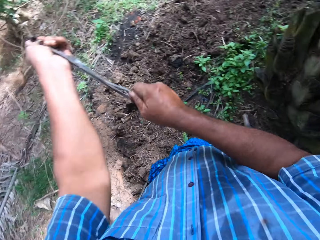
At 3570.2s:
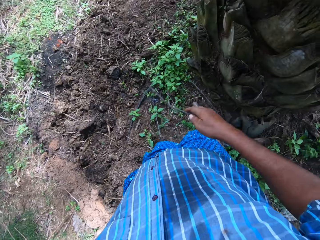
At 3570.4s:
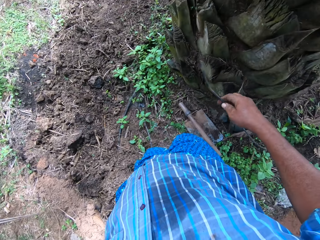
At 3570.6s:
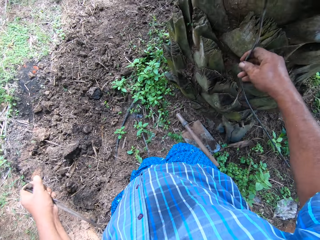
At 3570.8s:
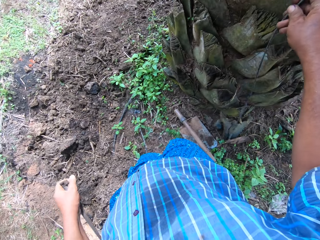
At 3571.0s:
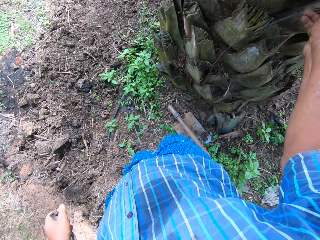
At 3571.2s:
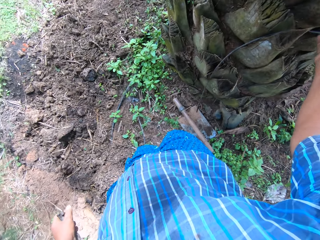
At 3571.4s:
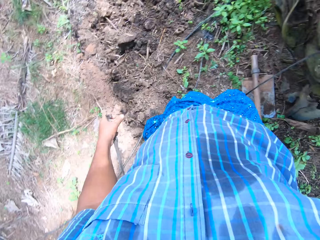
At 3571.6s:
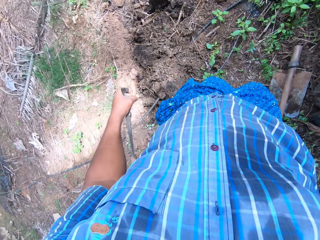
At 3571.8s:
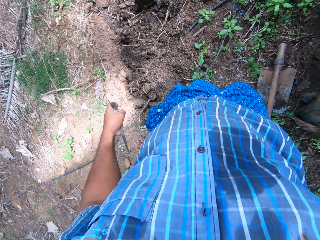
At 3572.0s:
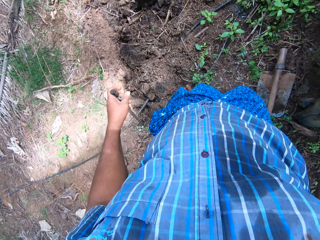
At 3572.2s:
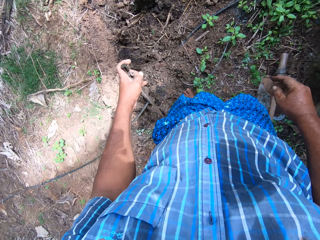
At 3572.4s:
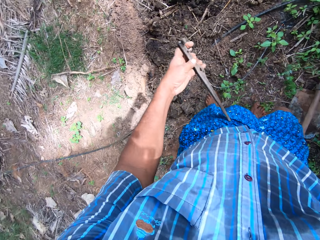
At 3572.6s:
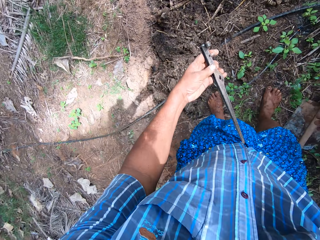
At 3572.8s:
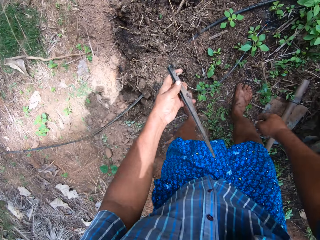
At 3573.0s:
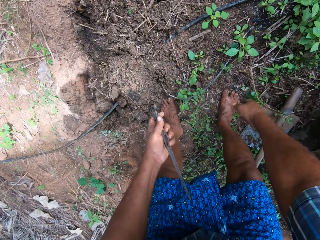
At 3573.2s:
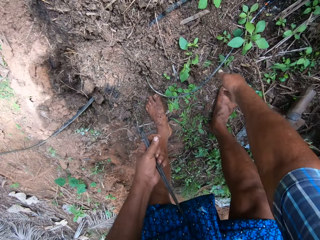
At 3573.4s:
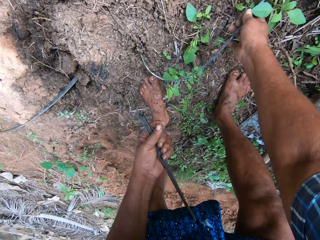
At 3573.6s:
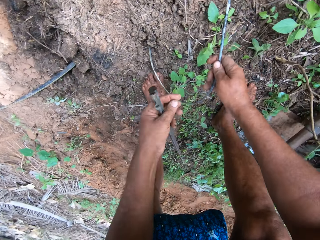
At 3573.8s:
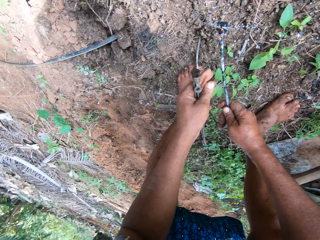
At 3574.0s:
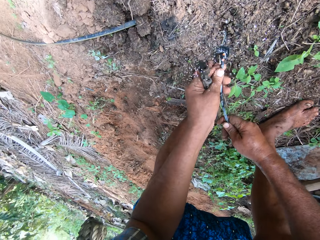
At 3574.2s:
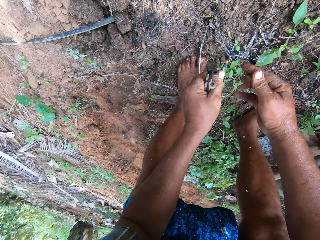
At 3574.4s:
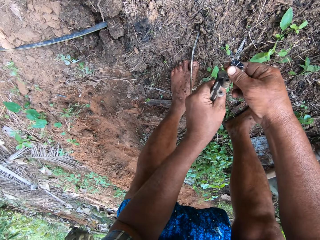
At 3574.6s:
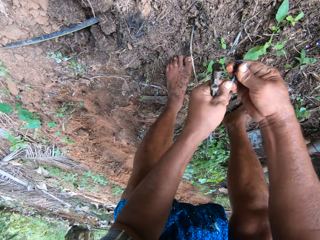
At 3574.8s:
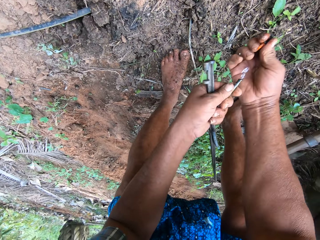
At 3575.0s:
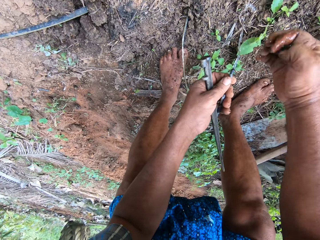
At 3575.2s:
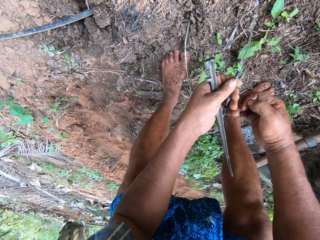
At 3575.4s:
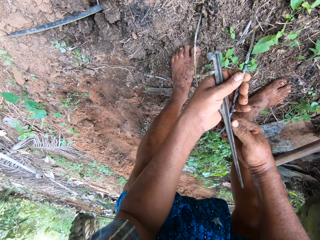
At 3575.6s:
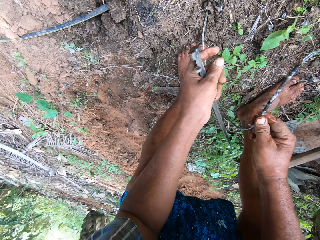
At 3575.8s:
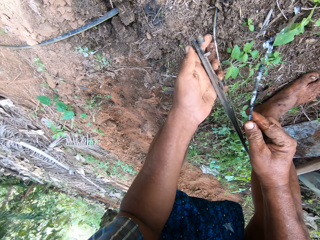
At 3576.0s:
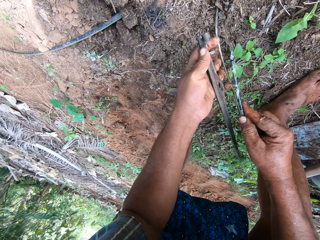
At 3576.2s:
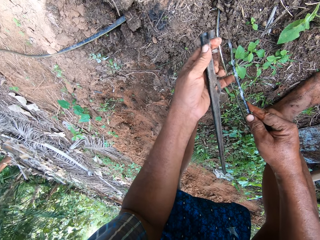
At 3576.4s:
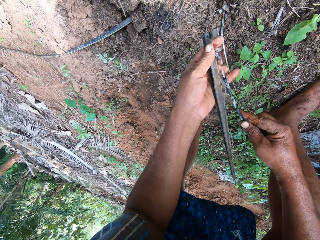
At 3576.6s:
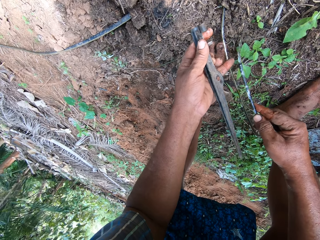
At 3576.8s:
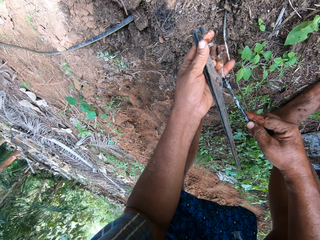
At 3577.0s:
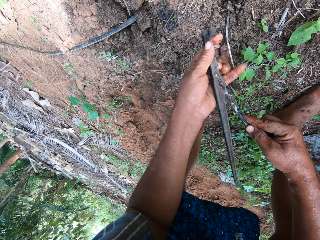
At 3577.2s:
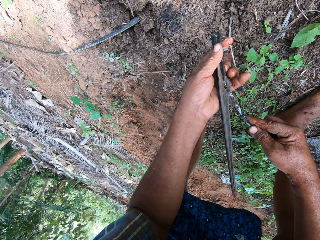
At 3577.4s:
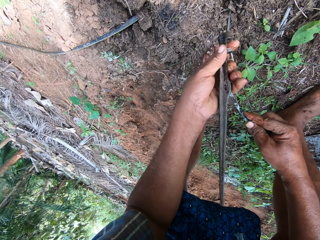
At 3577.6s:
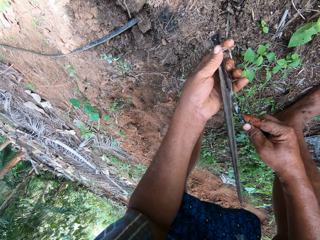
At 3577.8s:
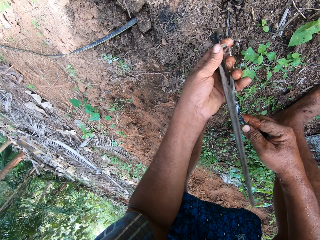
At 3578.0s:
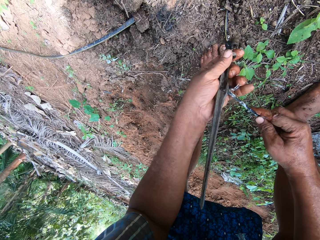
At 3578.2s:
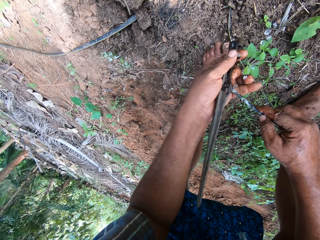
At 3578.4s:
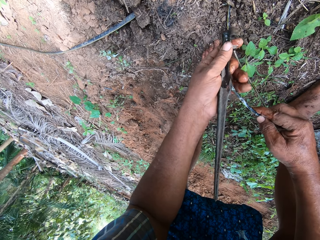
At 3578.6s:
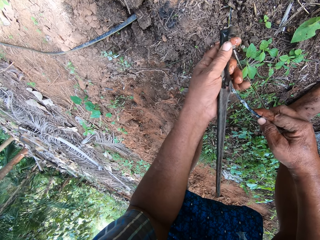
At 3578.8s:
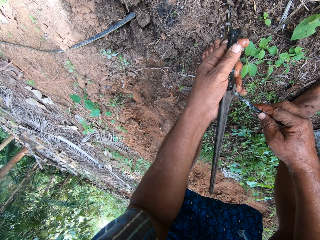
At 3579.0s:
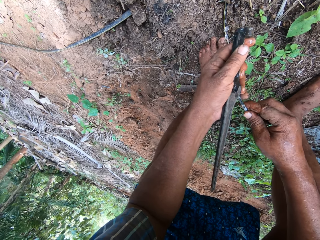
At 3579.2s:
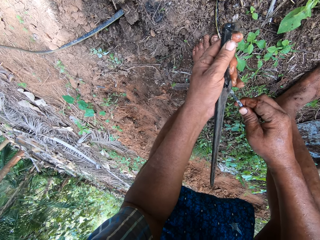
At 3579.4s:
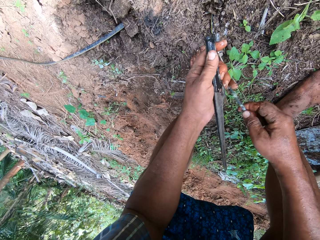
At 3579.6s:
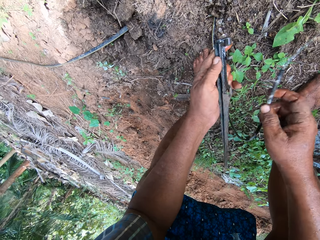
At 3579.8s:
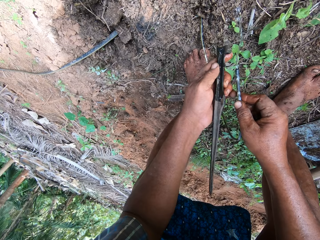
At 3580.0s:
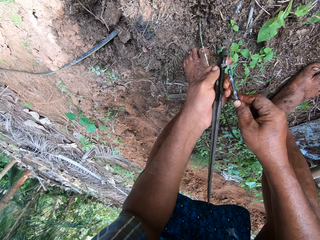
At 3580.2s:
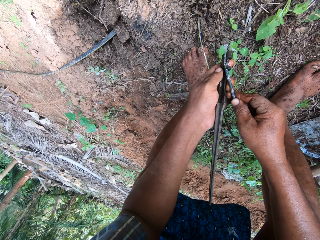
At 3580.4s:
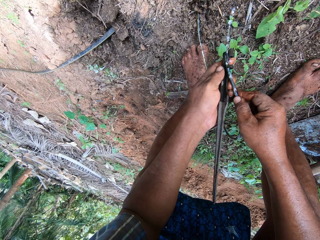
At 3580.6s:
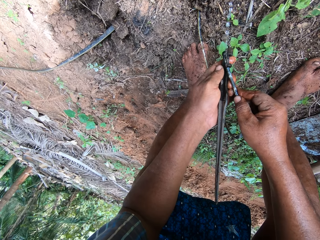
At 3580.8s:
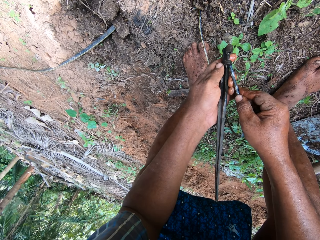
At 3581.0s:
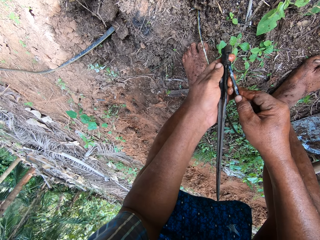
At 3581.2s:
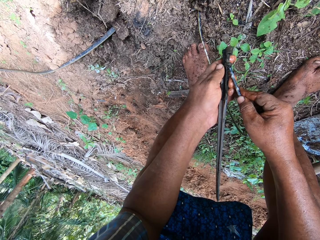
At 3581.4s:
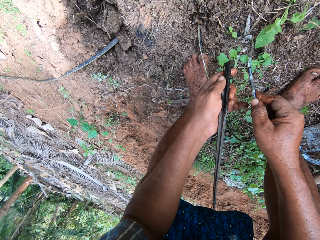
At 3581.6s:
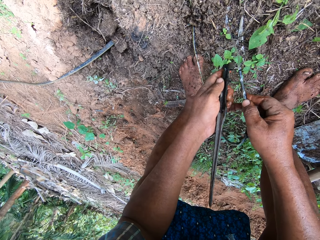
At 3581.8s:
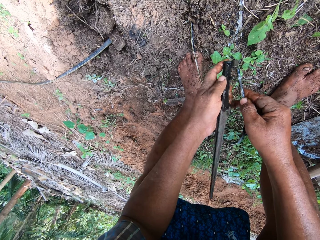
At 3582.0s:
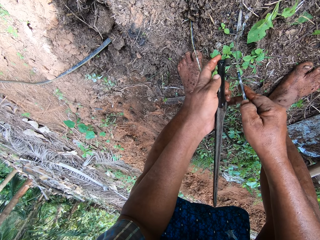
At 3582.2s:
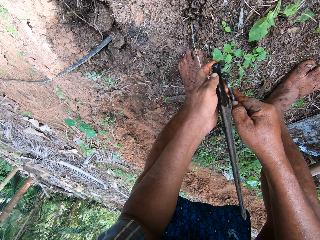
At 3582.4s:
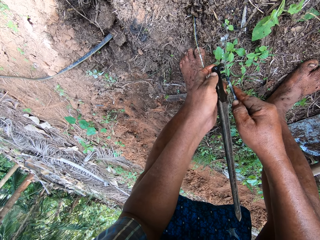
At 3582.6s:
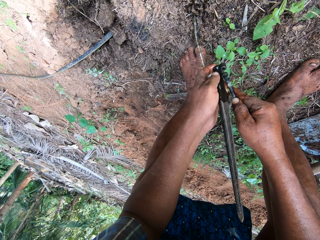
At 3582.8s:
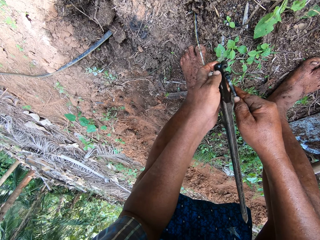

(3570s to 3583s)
The camera wearer holds the sprinkler holder or metal object. They remove the water pipe from the sprinkler holder. They put the water pipe on the palm tree. They pick up the water pipe on the floor. They hold the water pipe. They fix the water pipe into the metal object. They remove the water pipe lid. They hold the sprinkler holder. They put the water pipe against the sprinkler holder. They fix the water pipe against the sprinkler holder.

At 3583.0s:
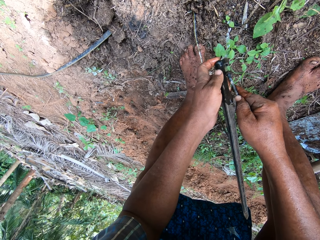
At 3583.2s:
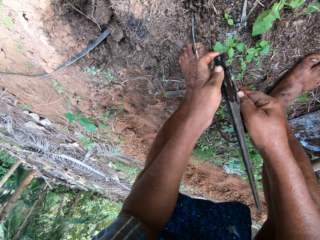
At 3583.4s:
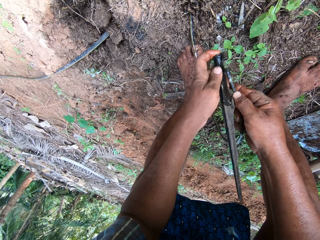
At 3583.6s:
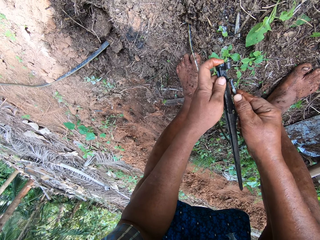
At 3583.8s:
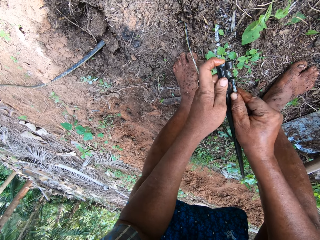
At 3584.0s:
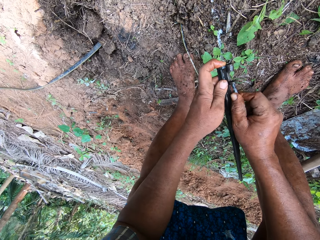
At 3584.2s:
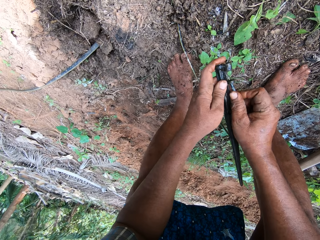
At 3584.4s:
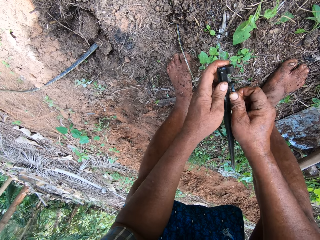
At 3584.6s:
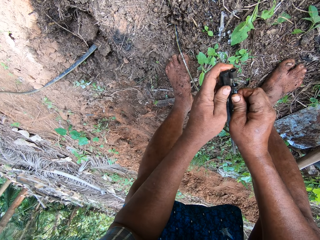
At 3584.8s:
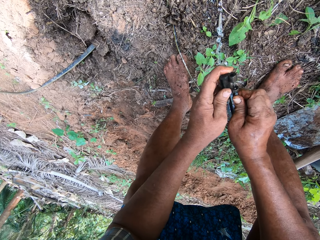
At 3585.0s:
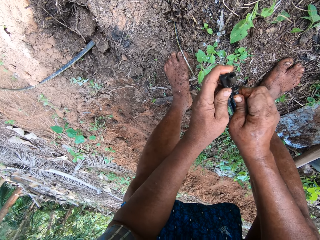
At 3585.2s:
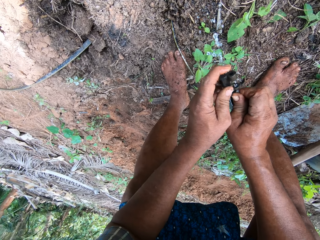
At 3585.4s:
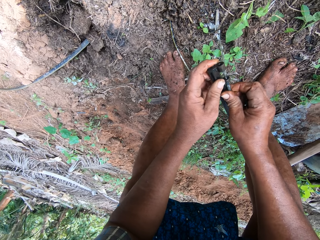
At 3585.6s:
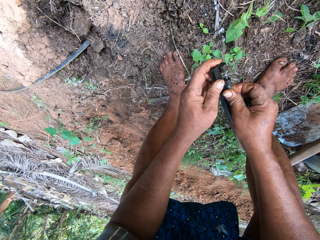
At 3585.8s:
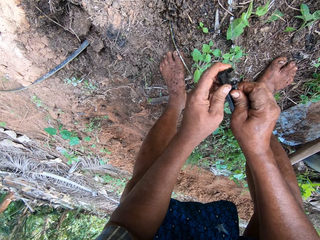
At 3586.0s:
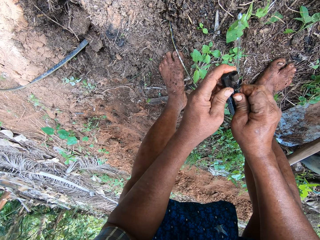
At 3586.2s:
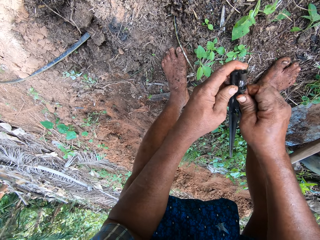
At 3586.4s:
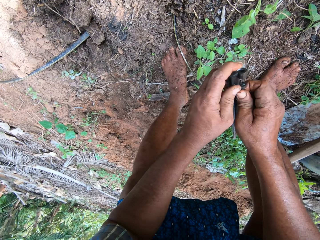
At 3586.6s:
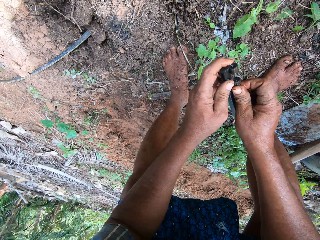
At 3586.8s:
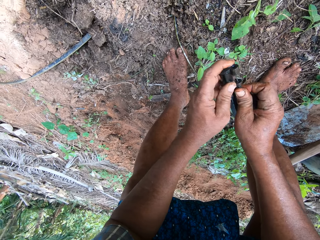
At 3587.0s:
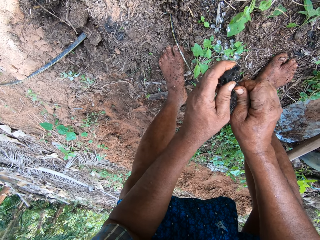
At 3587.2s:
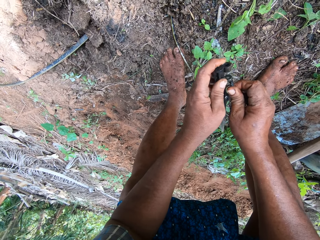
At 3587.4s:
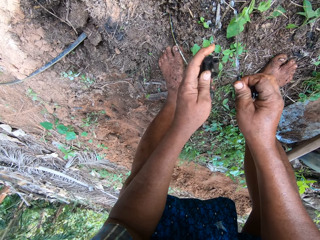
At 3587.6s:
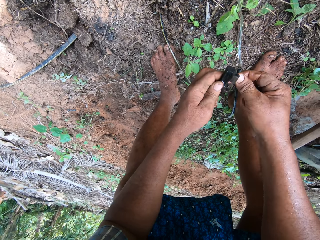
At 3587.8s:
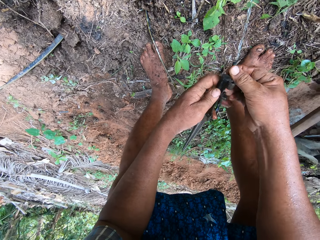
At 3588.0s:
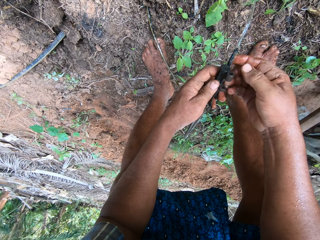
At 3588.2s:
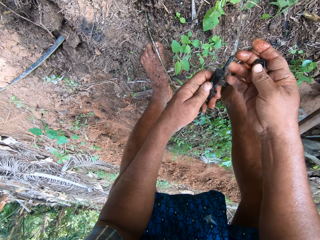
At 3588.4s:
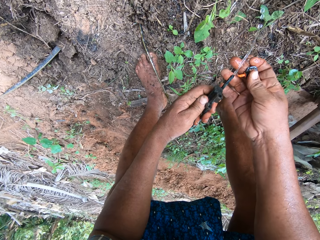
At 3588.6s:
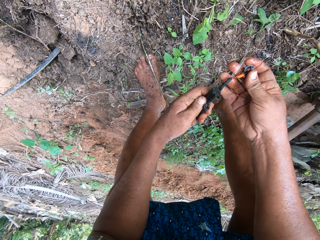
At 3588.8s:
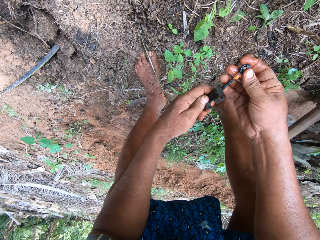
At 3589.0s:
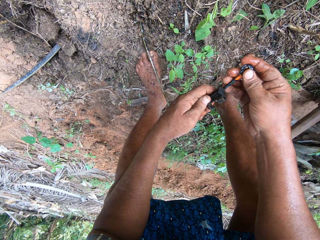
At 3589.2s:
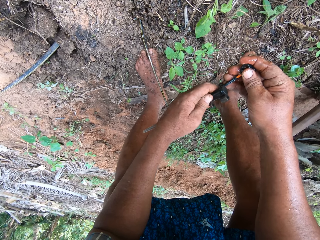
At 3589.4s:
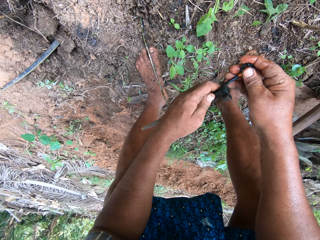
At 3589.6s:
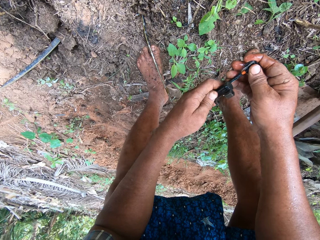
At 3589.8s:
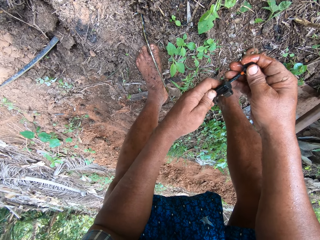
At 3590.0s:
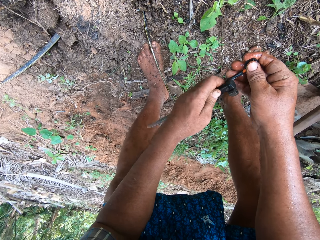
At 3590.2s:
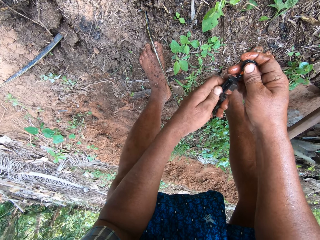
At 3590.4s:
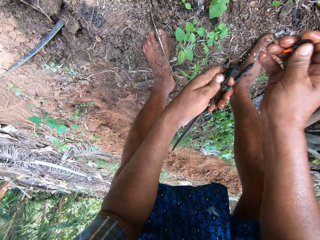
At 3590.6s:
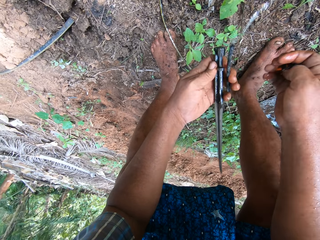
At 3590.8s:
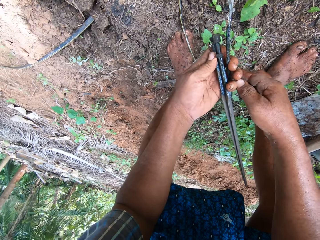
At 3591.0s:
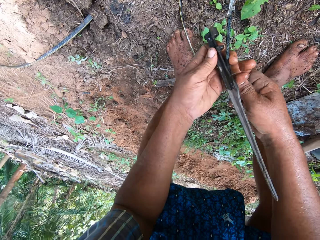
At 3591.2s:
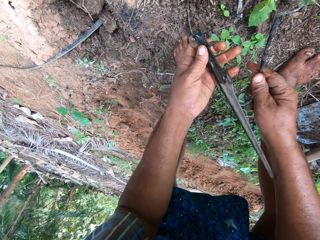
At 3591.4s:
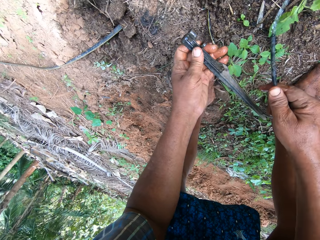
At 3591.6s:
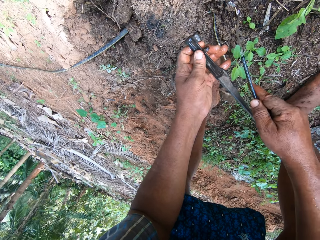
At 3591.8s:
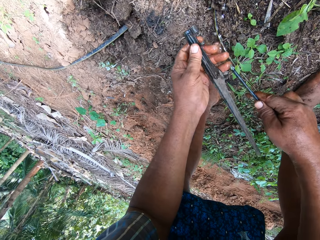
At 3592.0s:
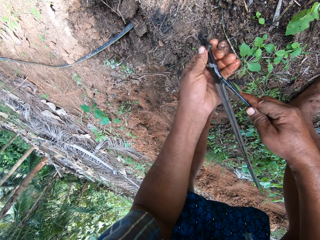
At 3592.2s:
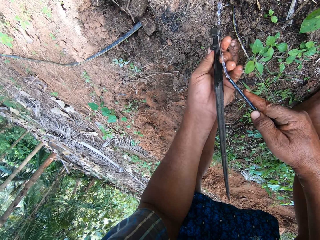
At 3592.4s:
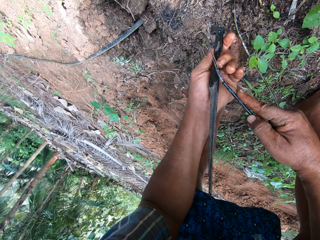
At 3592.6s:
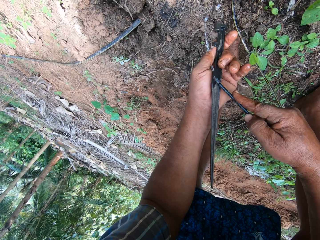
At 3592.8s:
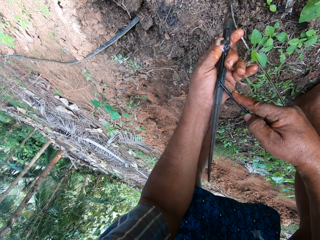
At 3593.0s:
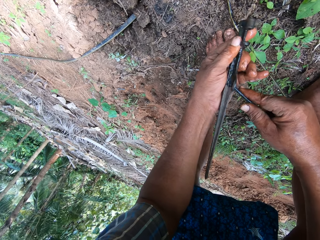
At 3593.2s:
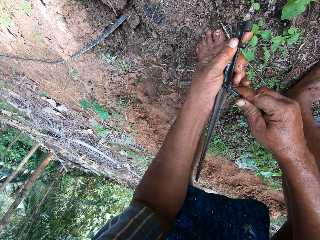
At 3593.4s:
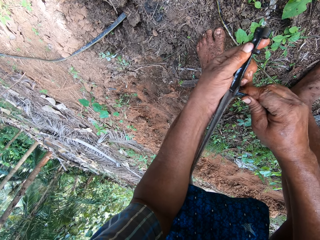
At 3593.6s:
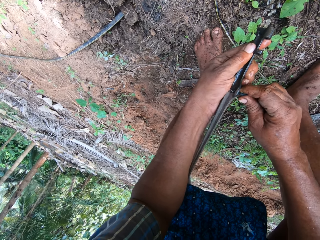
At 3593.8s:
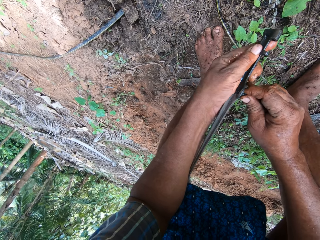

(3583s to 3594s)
The camera wearer holds the sprinkler holder. They close the water pipe. They hold the water pipe.
